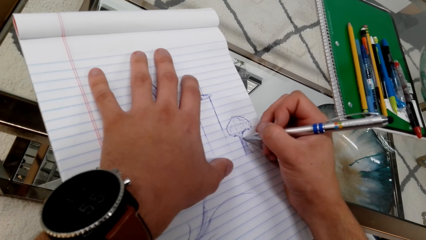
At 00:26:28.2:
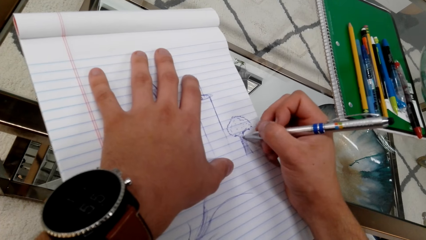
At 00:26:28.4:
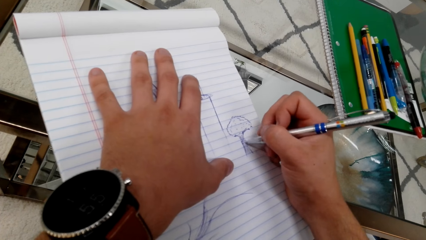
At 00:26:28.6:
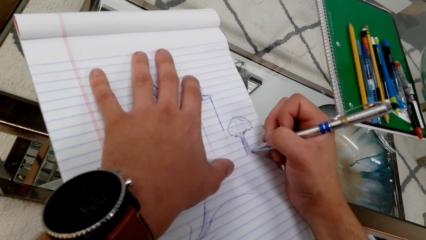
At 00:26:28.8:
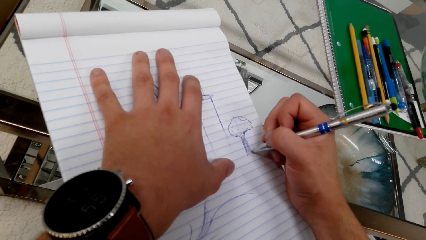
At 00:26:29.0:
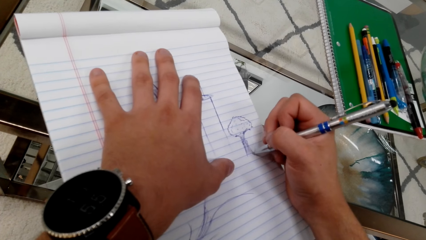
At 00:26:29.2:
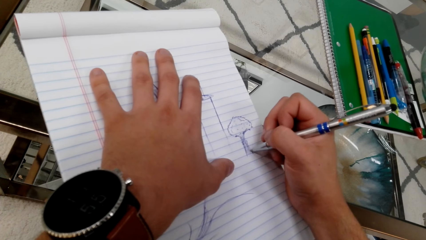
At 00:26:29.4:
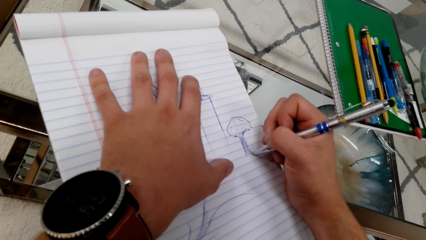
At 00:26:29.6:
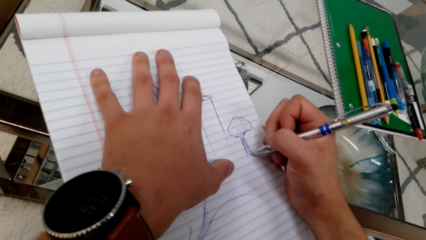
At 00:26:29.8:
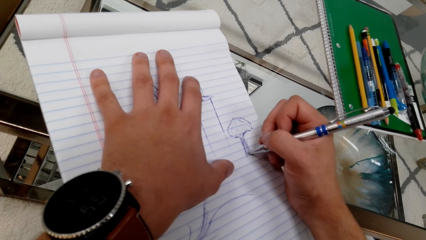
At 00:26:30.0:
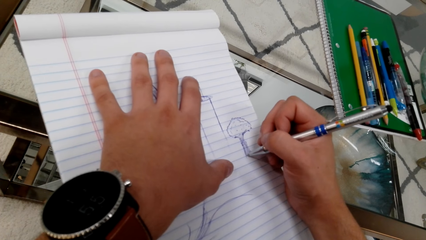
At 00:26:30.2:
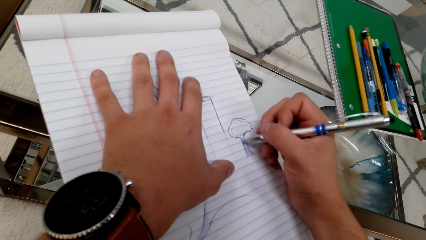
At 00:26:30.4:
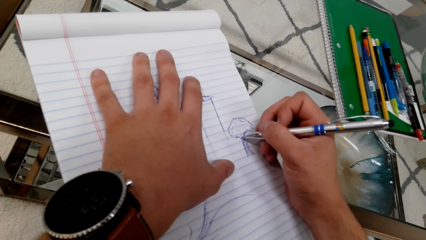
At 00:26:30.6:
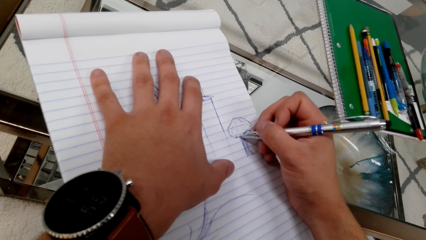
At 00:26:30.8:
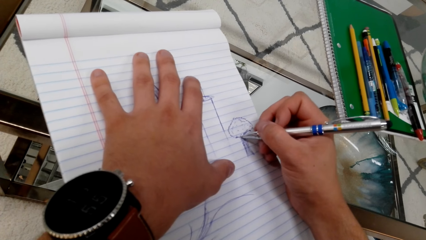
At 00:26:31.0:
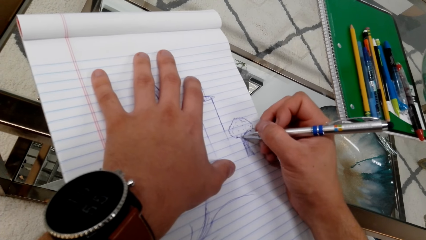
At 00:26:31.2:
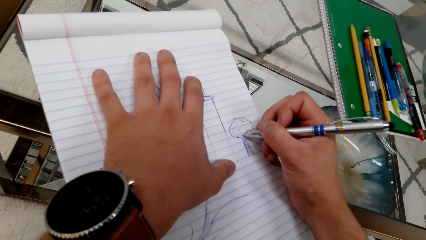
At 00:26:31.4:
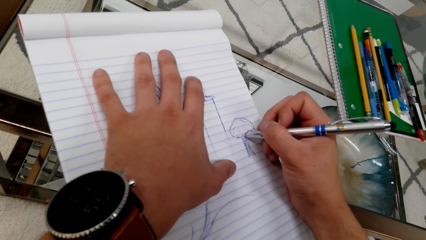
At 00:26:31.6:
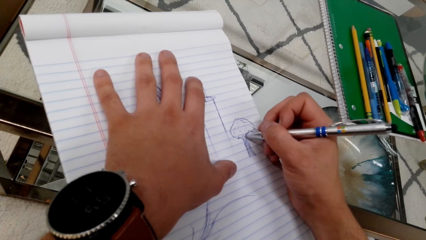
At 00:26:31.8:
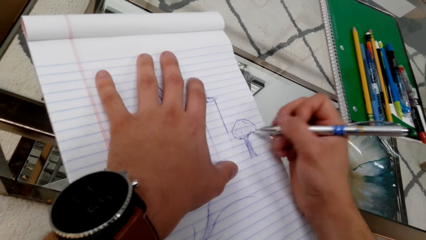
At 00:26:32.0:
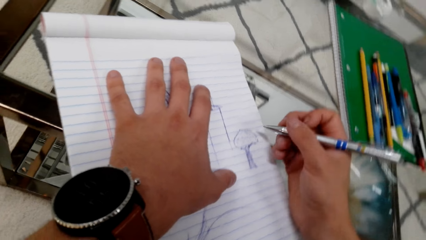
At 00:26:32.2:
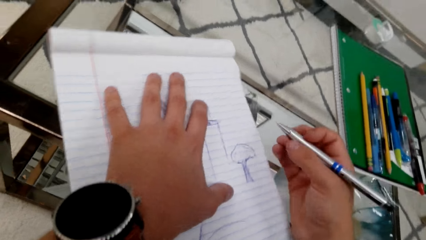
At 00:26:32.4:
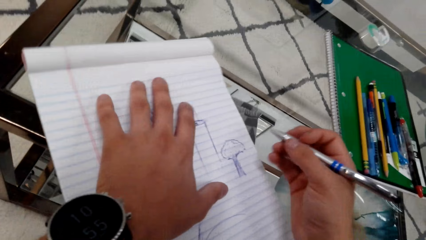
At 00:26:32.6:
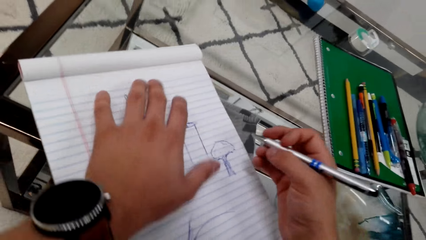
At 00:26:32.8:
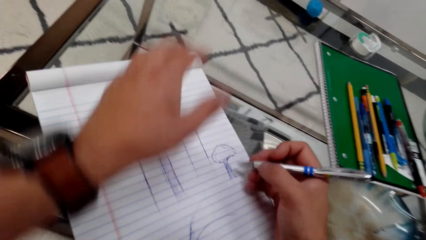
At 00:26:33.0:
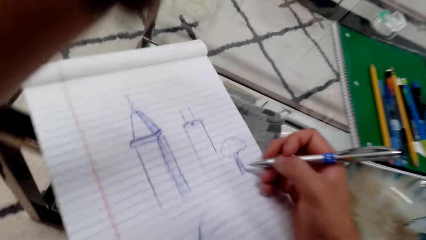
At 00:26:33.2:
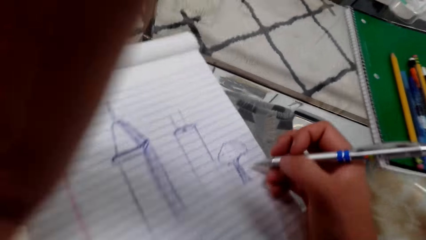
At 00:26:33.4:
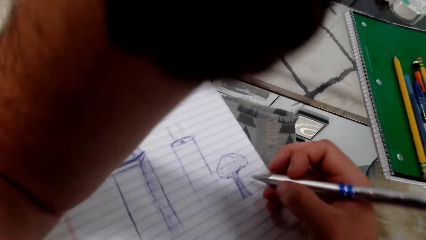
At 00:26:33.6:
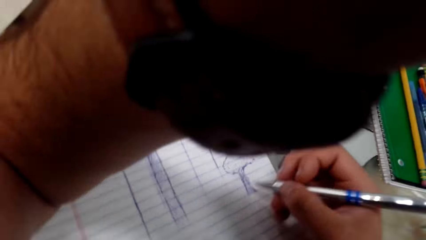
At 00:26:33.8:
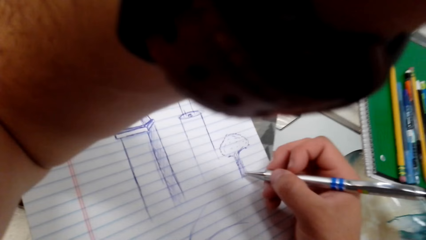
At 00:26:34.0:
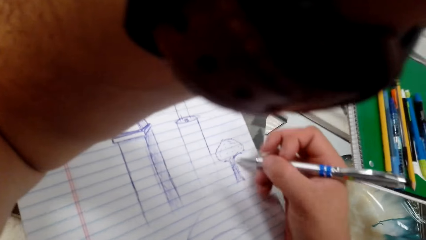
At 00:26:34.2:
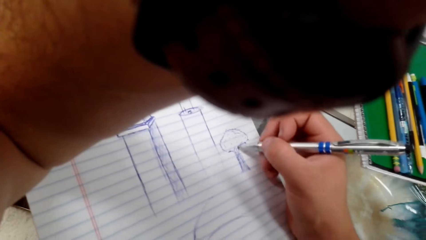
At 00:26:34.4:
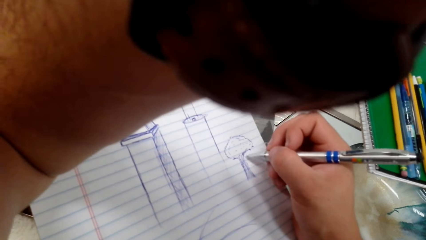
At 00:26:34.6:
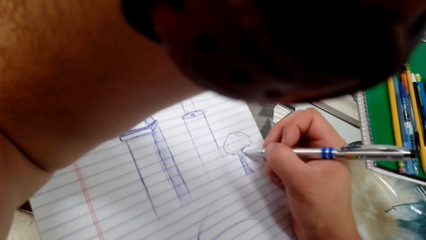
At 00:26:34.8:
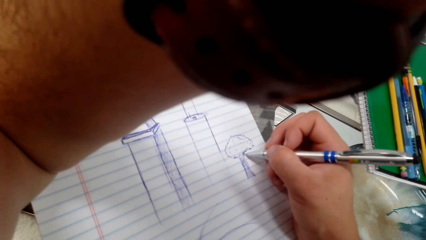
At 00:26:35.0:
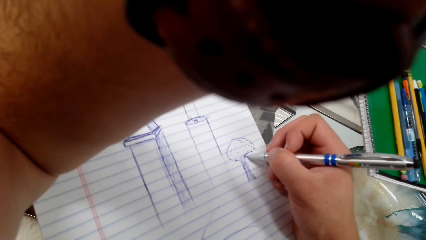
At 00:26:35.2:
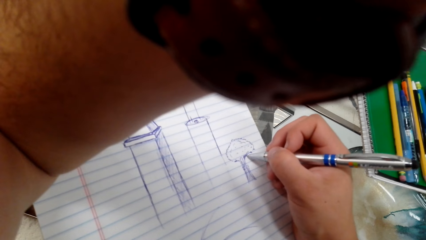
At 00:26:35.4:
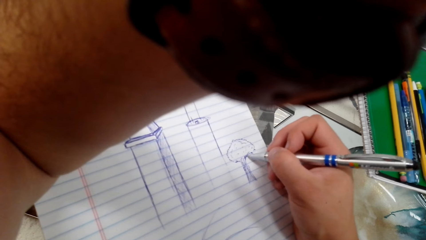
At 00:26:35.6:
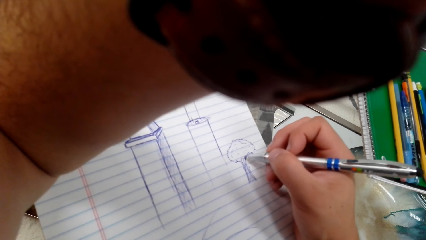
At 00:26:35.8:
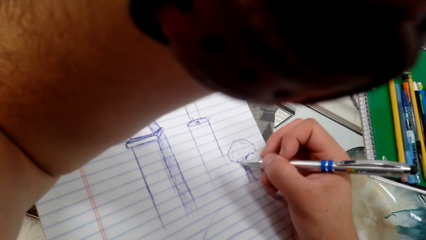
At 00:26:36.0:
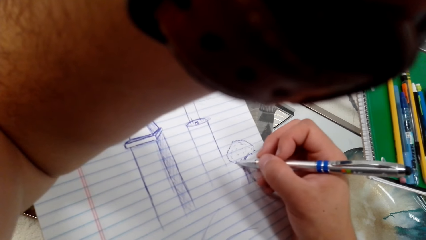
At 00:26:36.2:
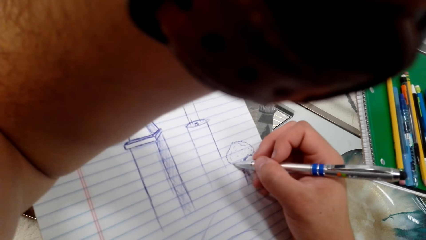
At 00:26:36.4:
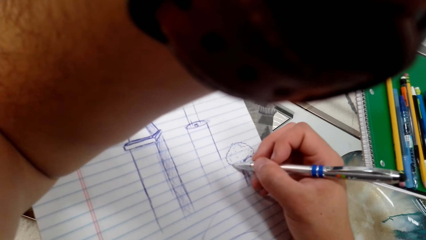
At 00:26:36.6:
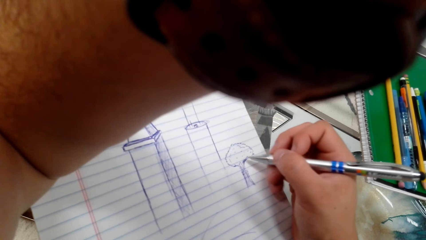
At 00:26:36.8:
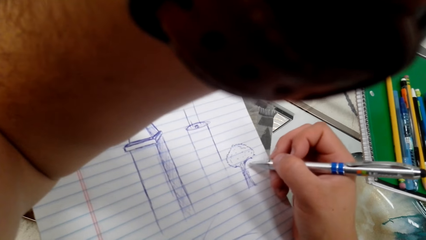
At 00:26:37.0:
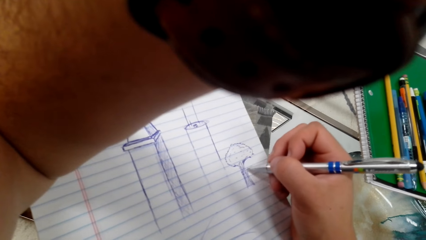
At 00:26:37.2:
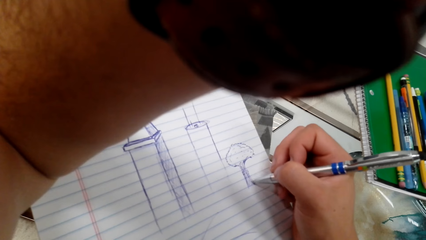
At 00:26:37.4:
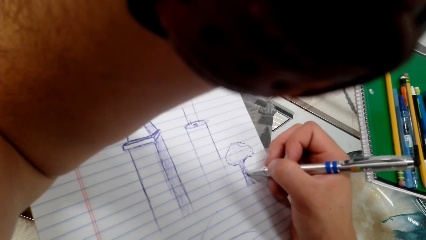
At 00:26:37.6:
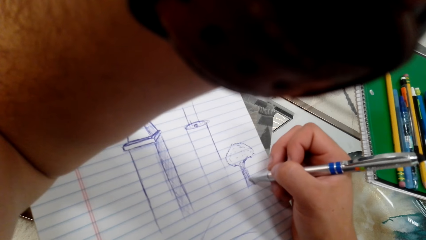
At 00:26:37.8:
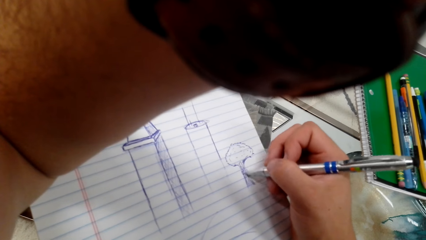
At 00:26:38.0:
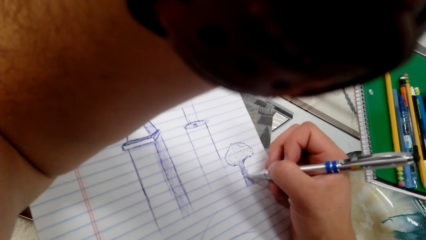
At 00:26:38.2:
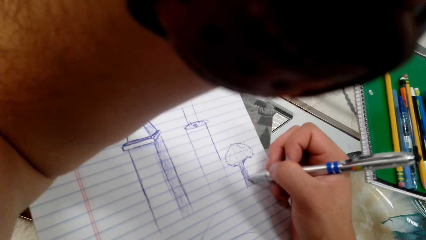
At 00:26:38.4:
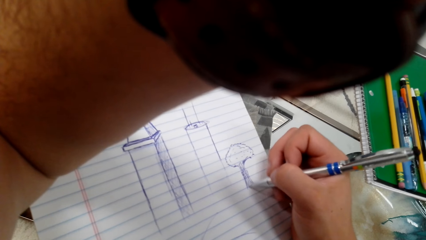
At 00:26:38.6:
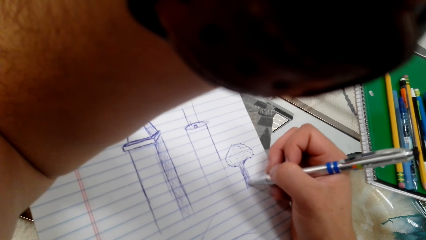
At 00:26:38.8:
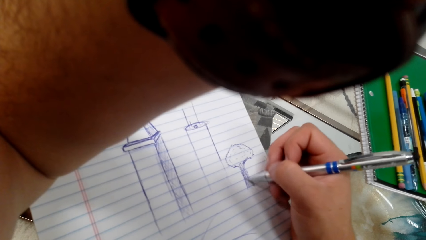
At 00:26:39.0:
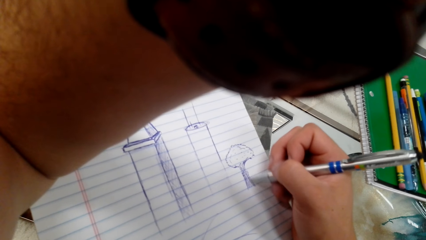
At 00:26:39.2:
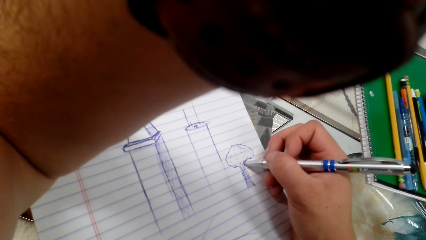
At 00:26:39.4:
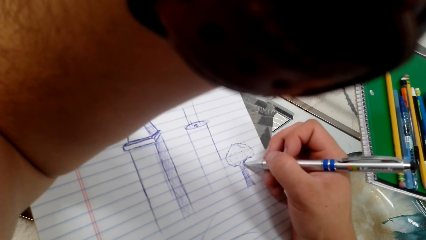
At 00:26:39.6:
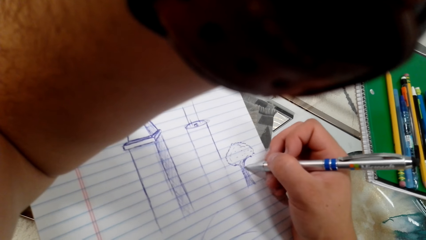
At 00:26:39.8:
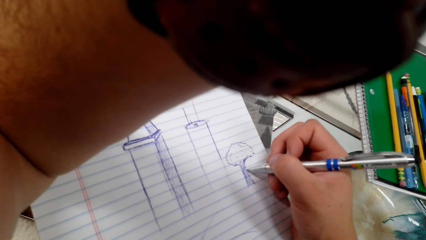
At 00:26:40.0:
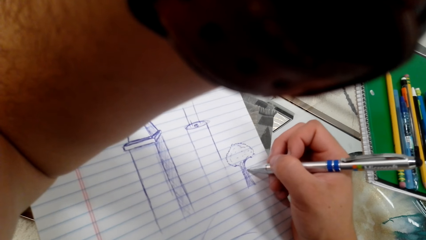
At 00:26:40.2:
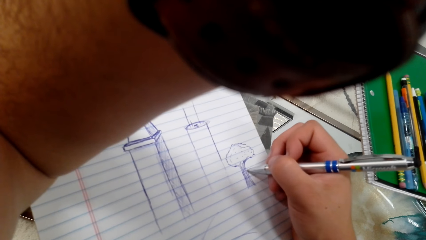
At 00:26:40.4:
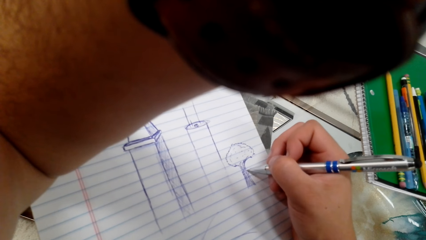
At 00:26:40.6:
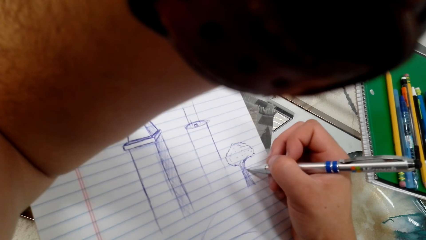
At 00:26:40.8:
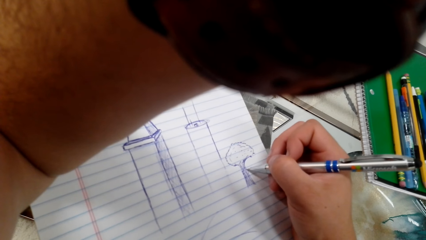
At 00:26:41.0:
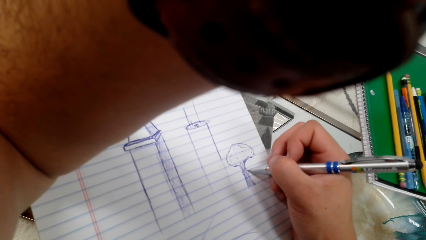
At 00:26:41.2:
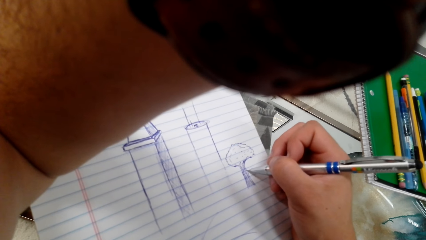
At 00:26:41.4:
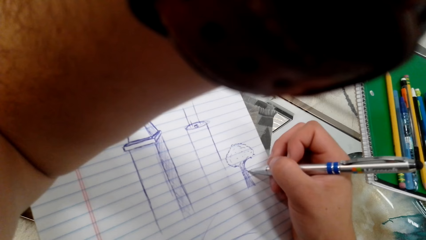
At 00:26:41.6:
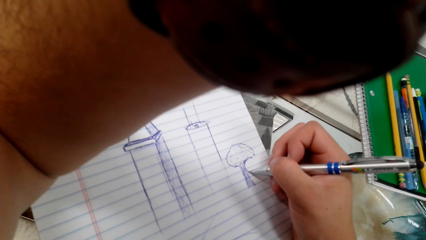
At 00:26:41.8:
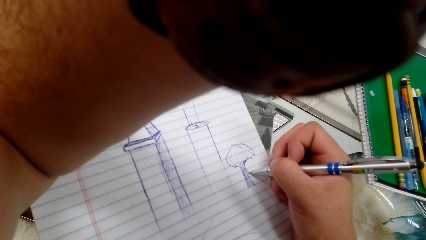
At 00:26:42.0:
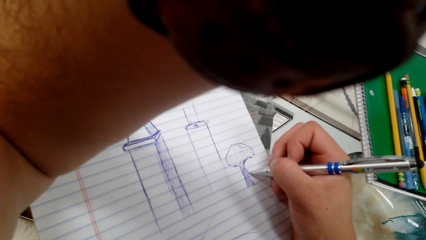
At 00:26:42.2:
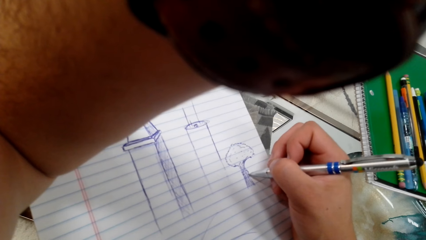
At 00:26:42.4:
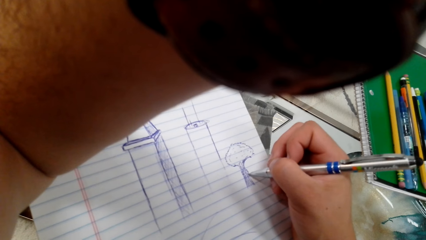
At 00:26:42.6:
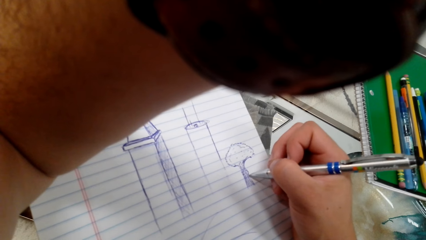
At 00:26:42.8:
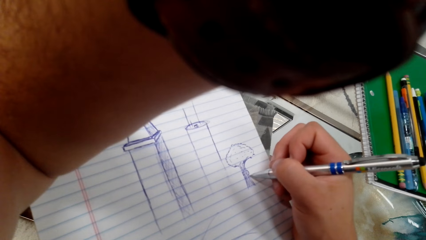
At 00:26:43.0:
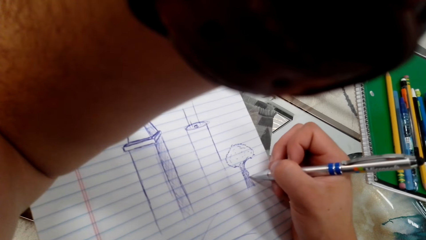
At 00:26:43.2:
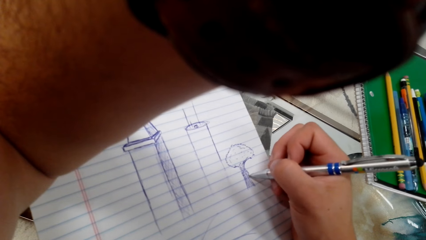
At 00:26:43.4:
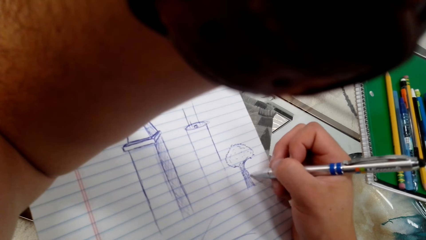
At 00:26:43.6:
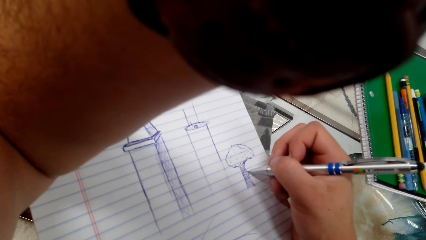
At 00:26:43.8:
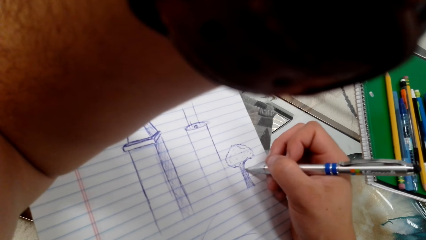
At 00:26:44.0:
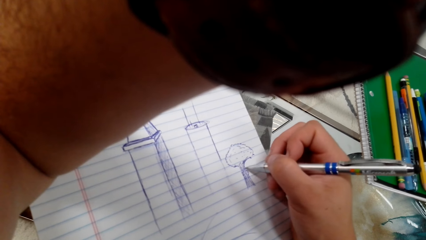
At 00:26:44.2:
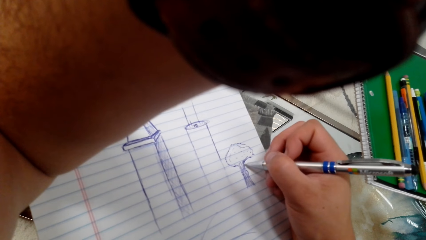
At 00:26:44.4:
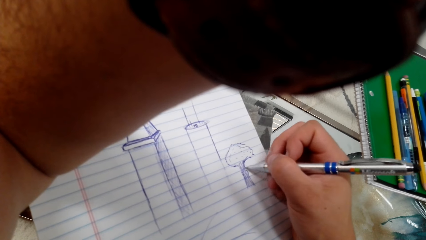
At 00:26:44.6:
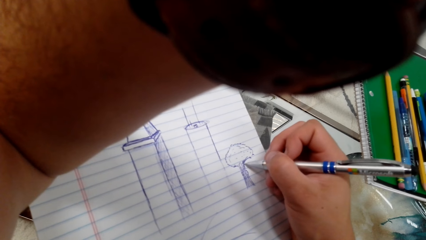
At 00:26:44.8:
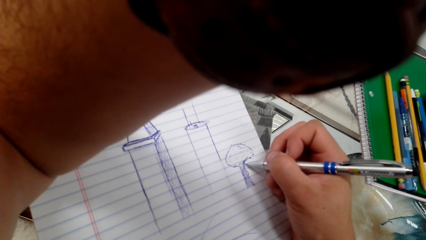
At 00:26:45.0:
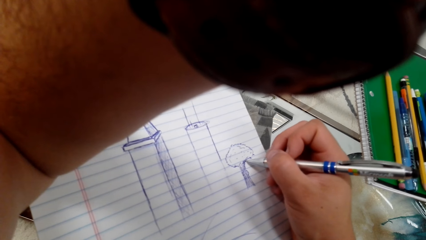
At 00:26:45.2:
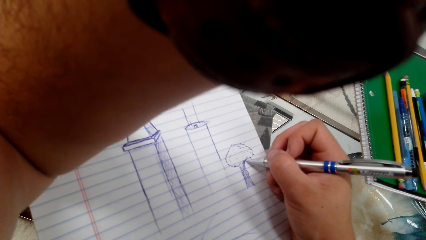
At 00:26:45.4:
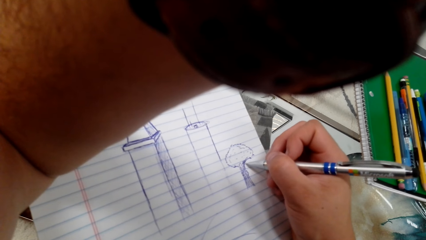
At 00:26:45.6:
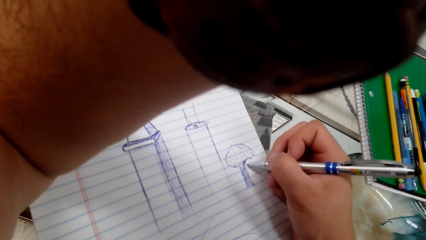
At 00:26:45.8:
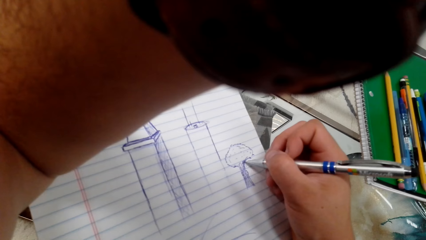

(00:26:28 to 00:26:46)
The camera wearer draws on a book with a pen. They draw on the book with the pen again.
